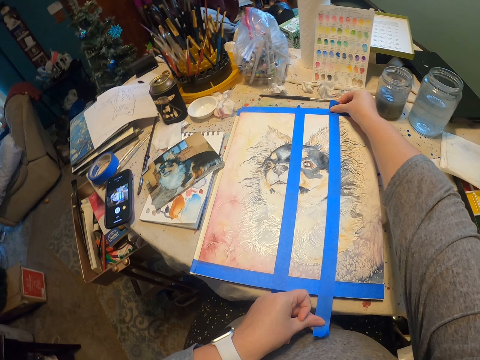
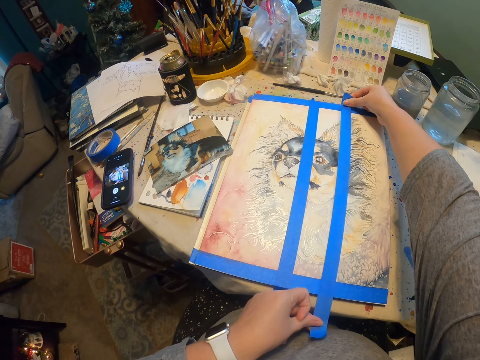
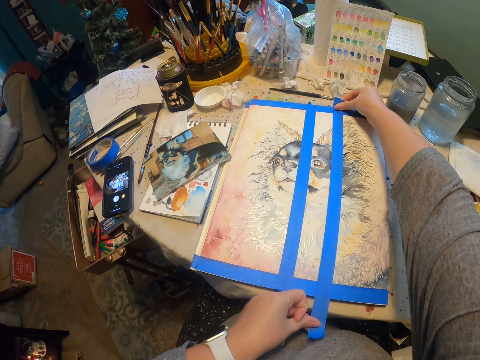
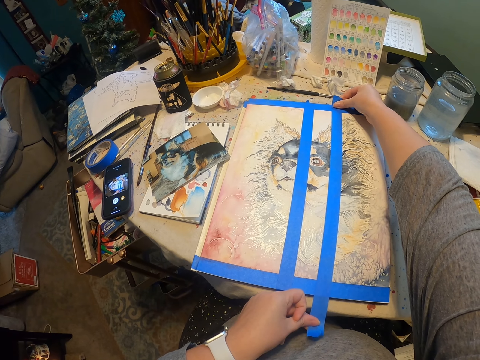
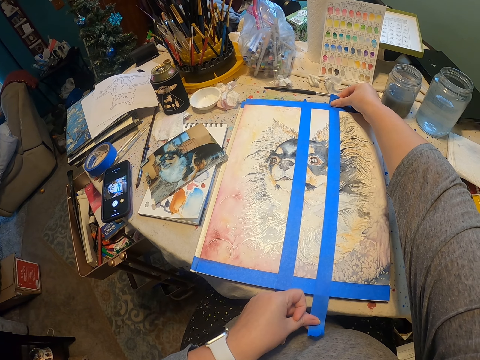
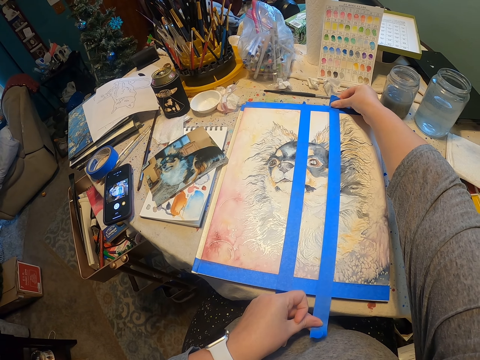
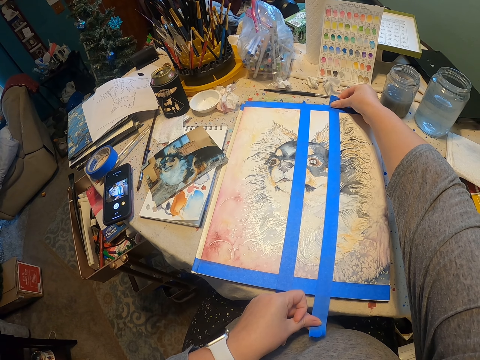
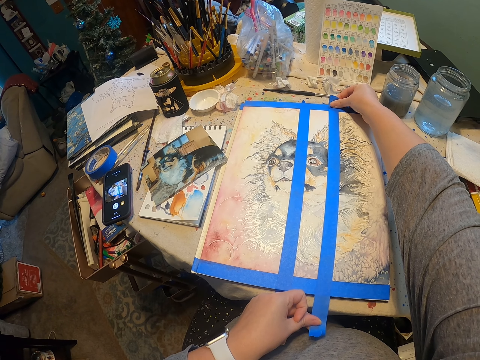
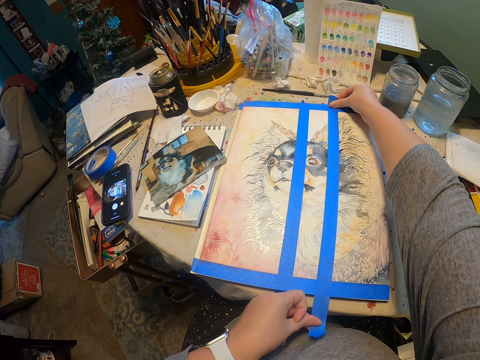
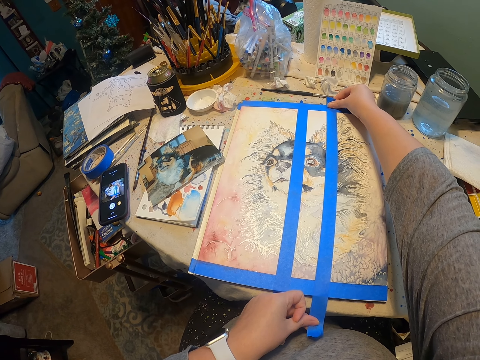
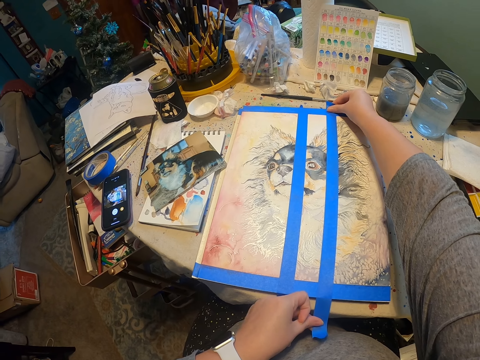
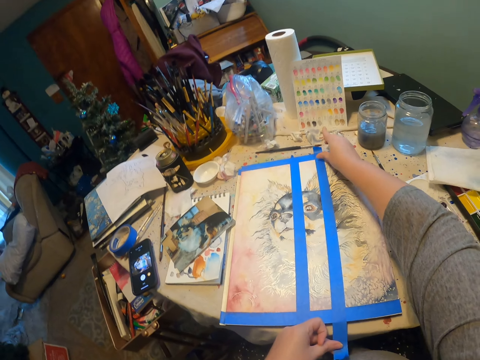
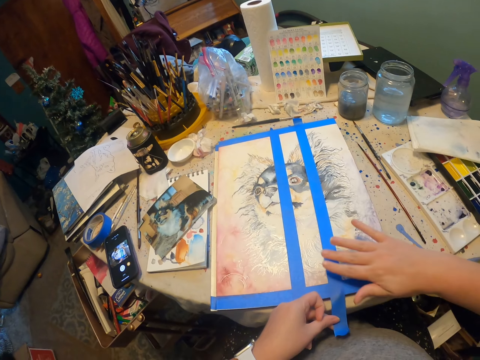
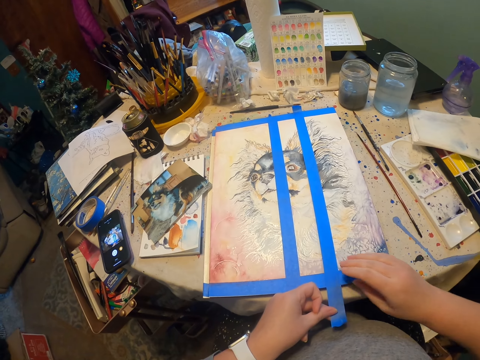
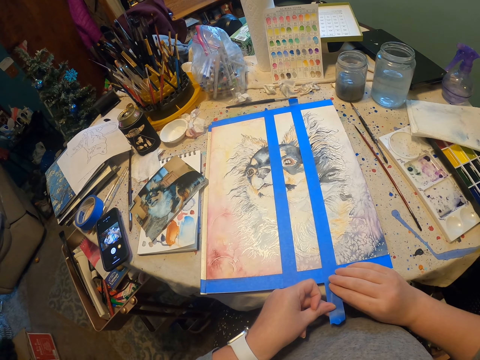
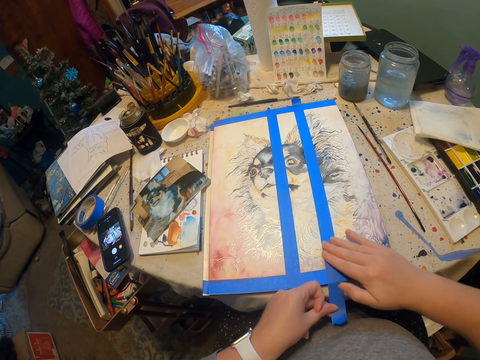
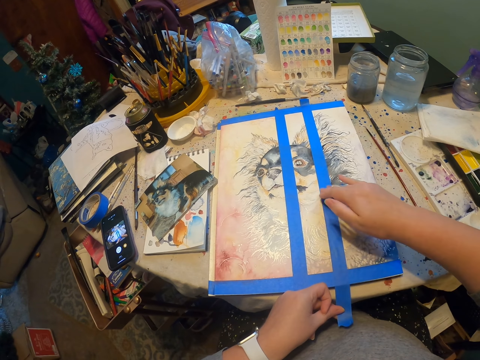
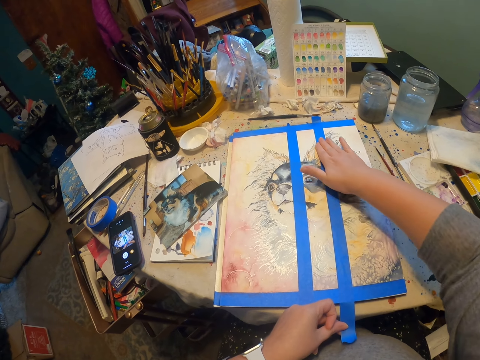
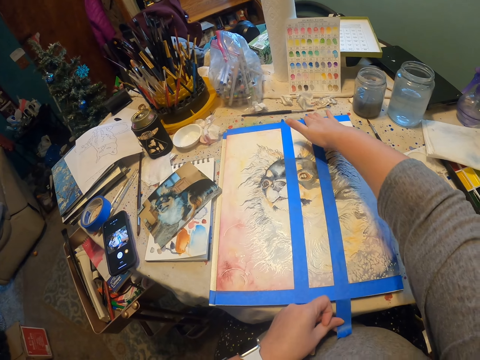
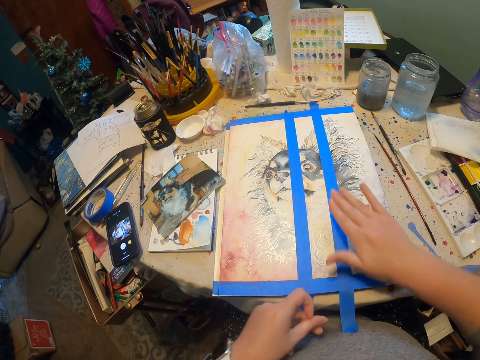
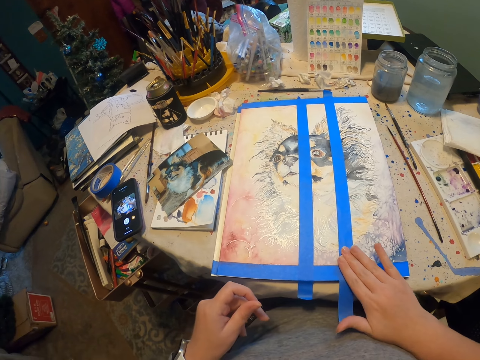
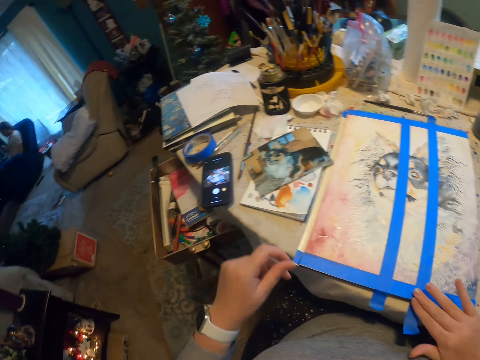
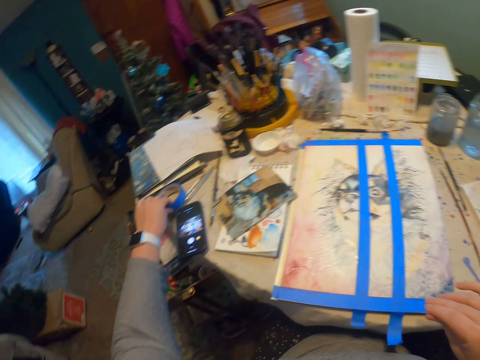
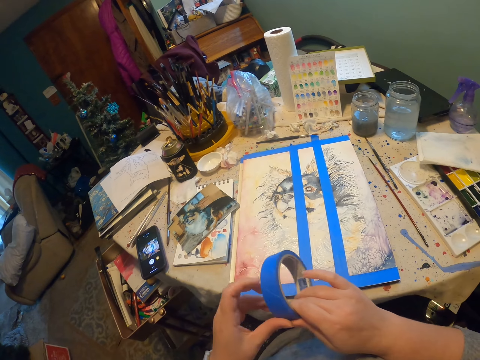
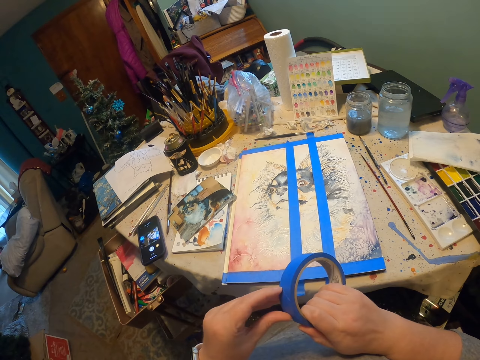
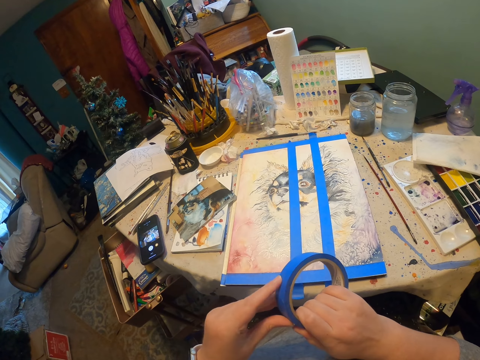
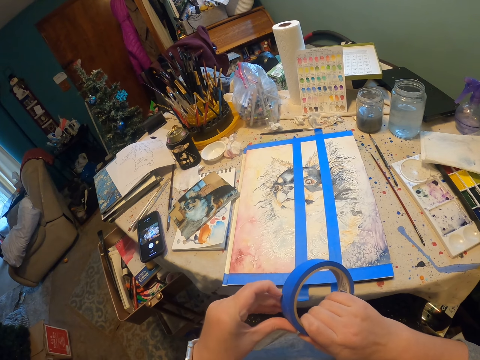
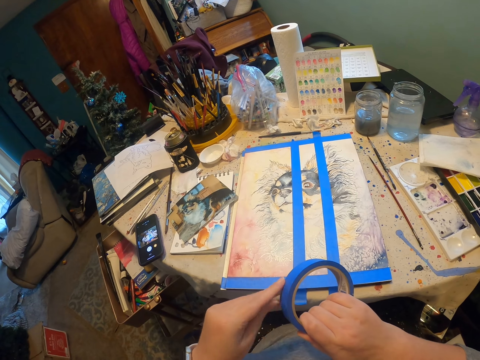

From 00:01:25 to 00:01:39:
The camera wearer records video and puts the sellotape on the drawing paper. They straighten the tape on the paint with the right hand. They record video and slide the hand on the sellotape. They pick up the tape from the table with the left hand. They hold the tape with both hands.

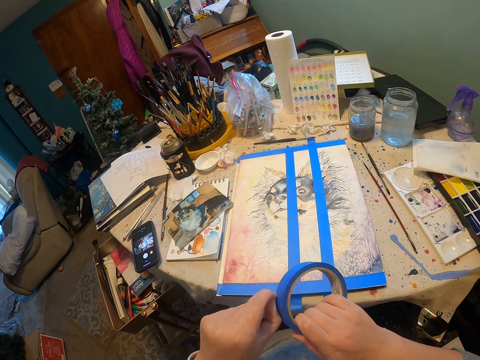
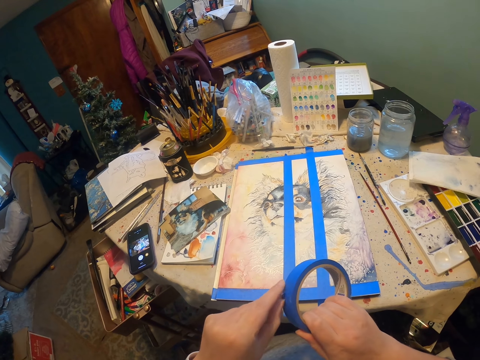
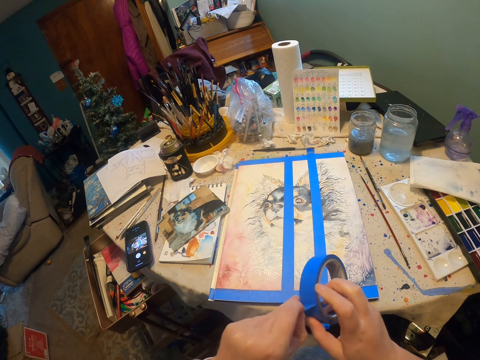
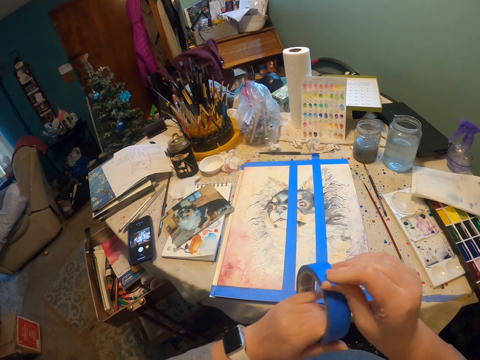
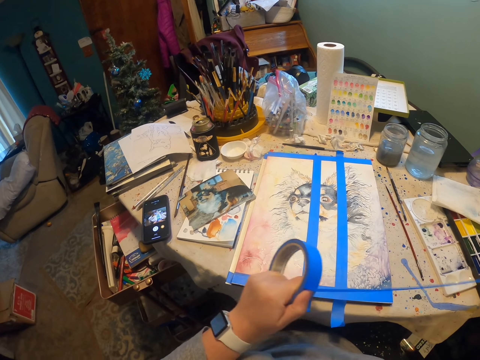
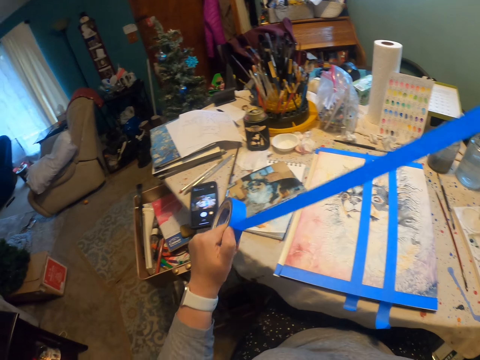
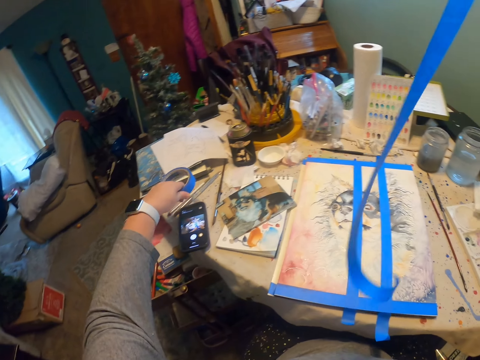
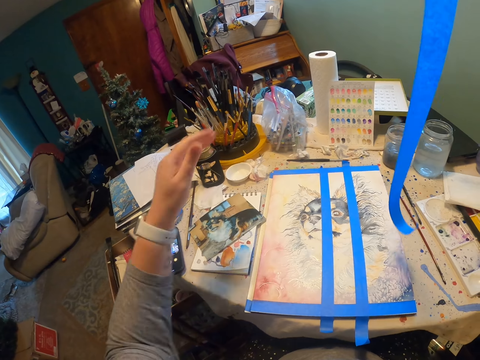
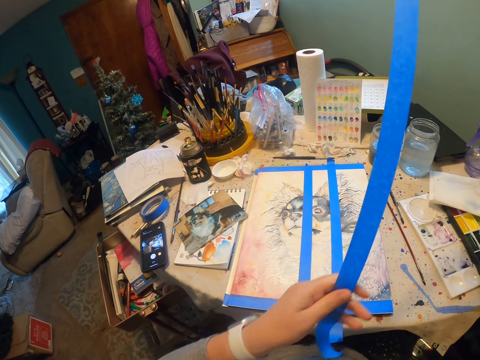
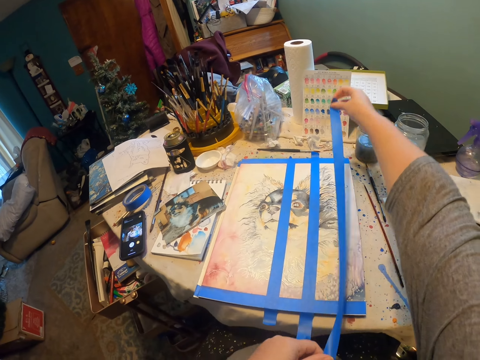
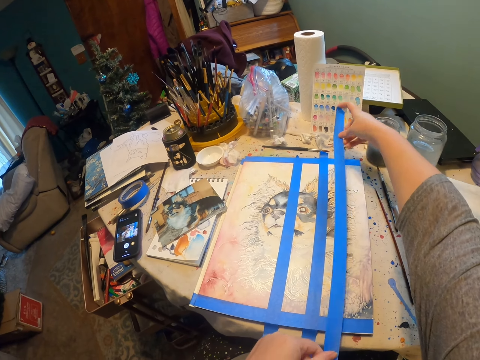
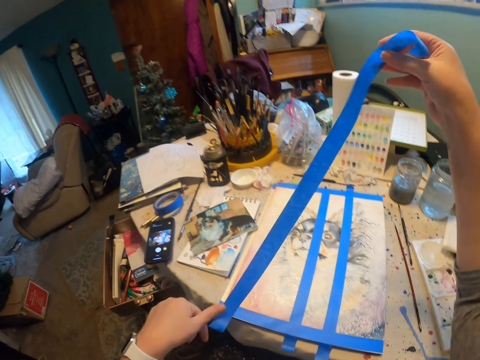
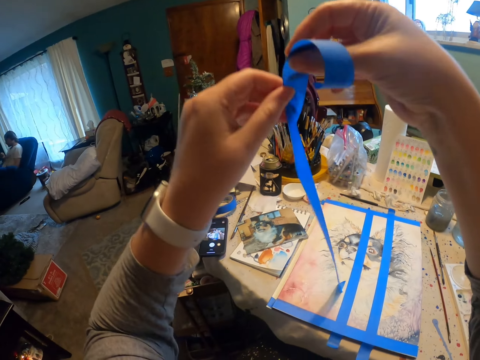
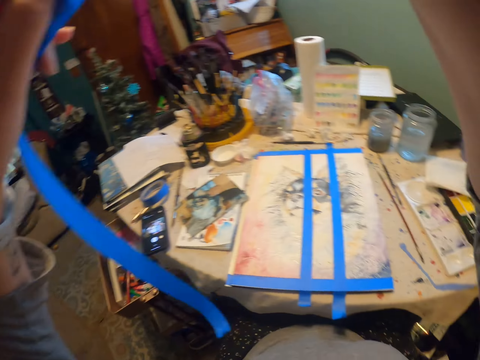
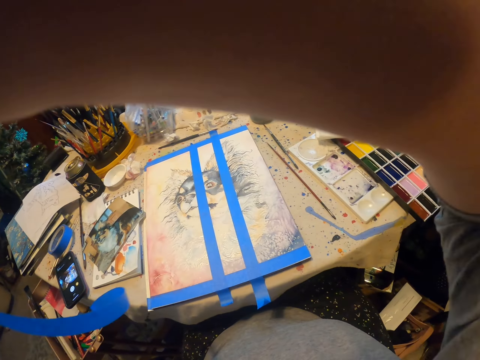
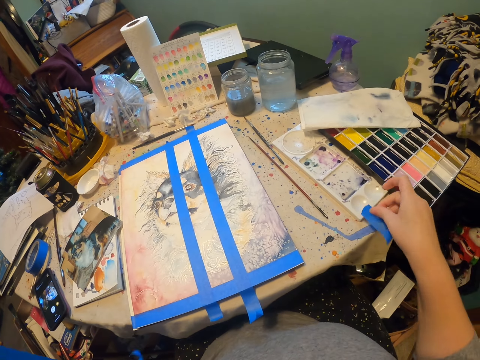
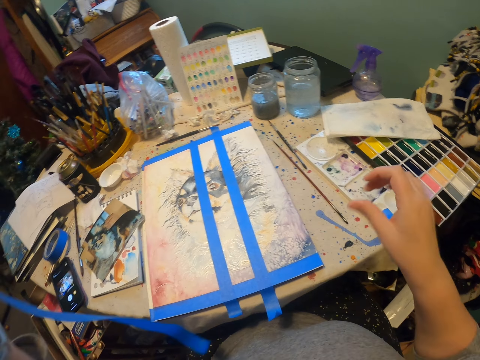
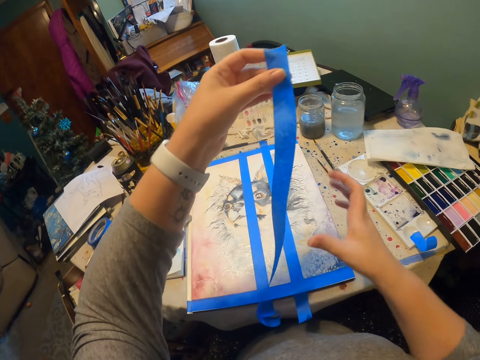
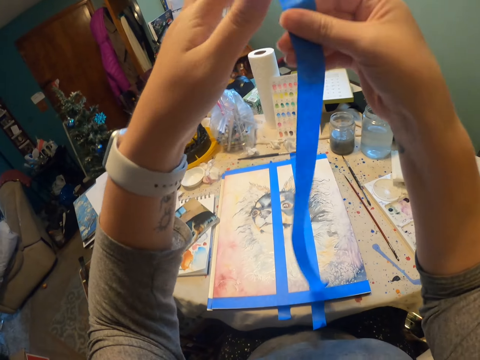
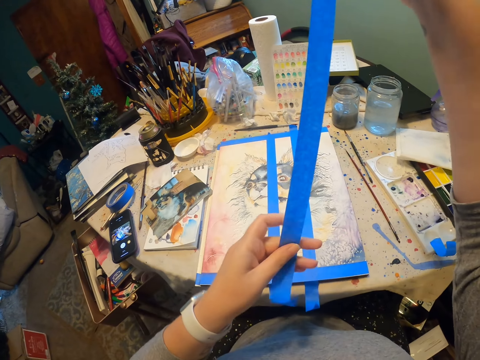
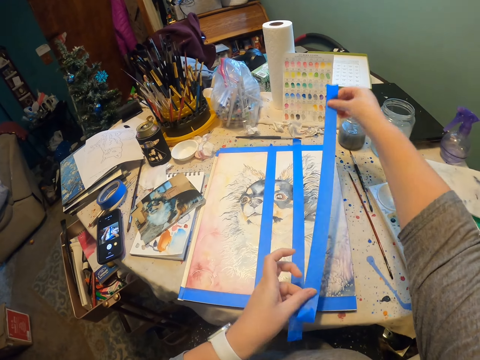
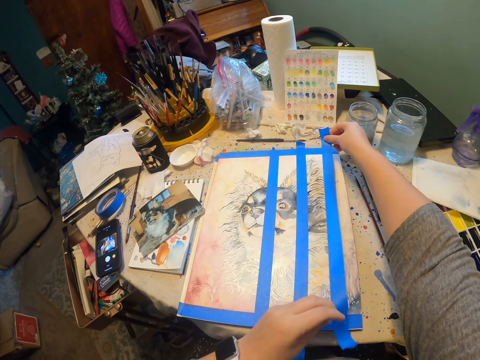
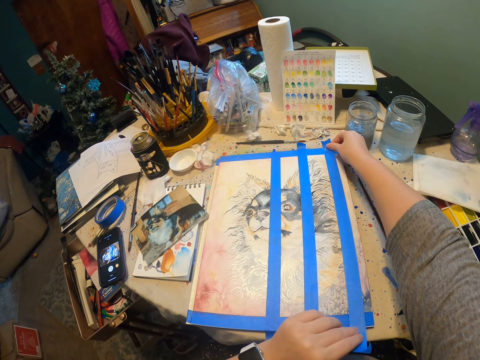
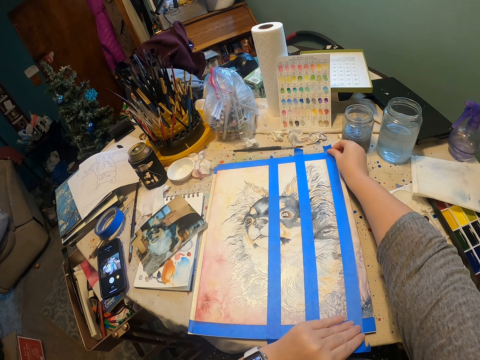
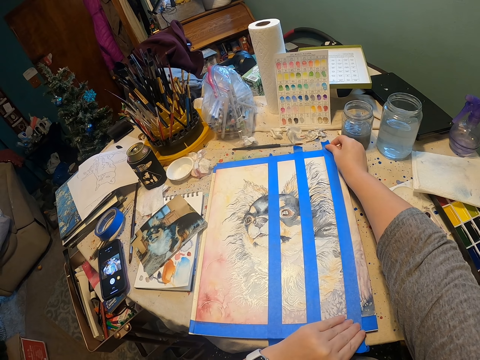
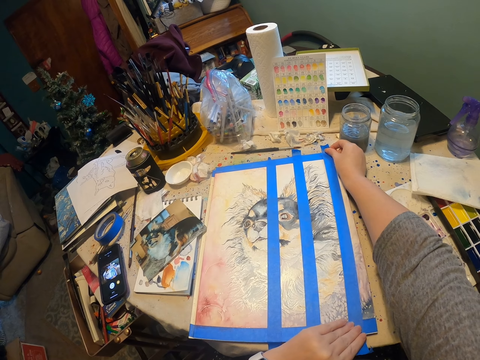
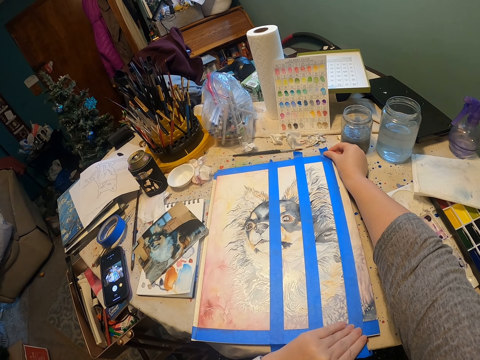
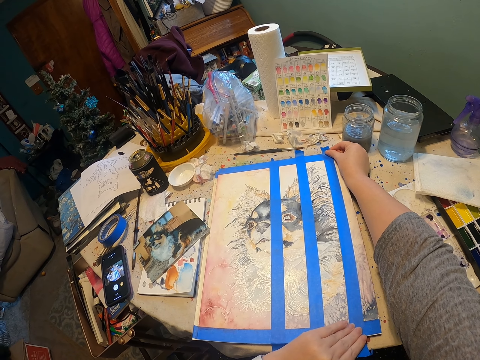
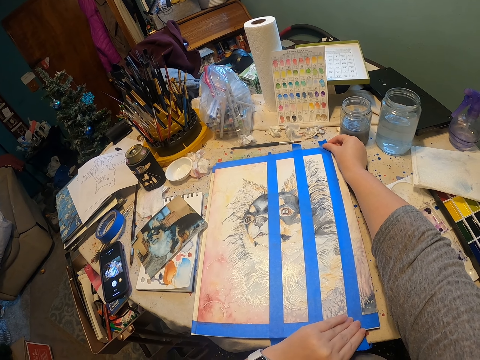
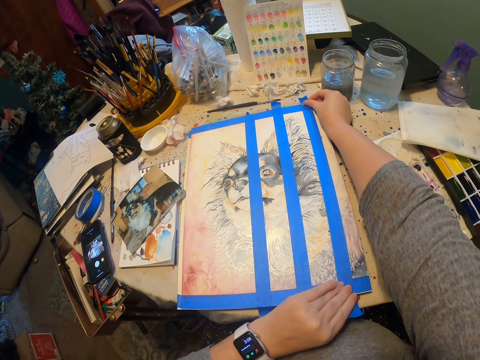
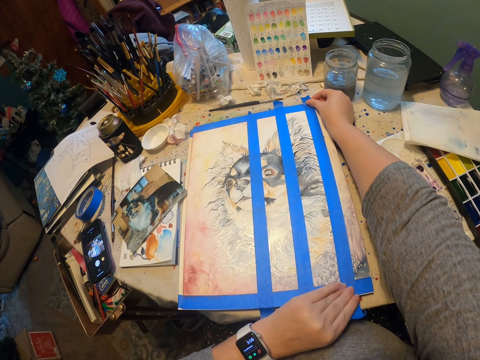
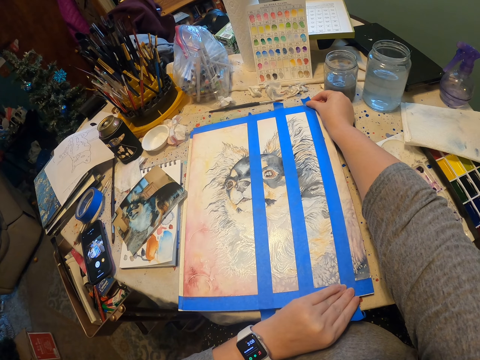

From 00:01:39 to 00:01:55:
The camera wearer unrolls the tape with both hands. They pull the tape with the right hand. They record video. They cut the tape. They drop the tape on the table with the left hand. They stick the tape on the paint with both hands. They lift the tape with both hands. They look around. They stick the tape and cut it with the right hand. They record video. They lift the tape with both hands. They stick the tape on the paint with both hands.
